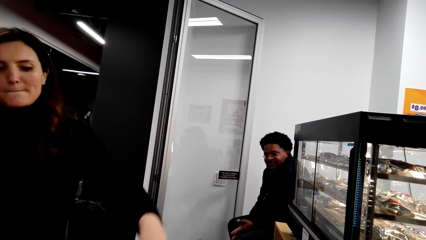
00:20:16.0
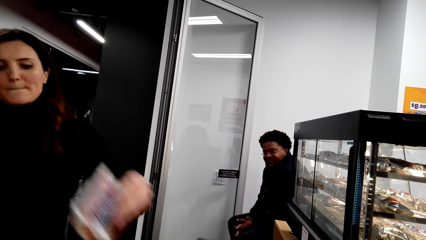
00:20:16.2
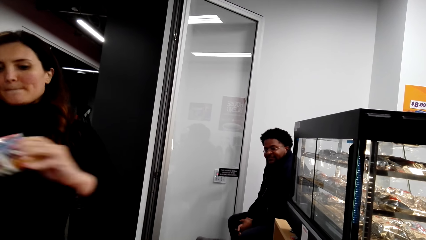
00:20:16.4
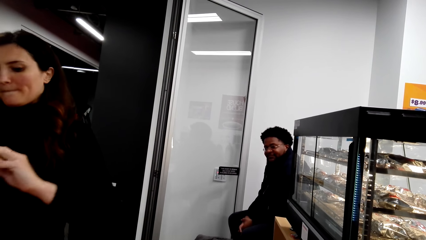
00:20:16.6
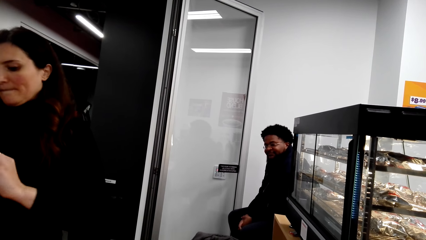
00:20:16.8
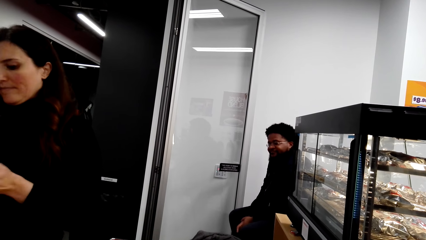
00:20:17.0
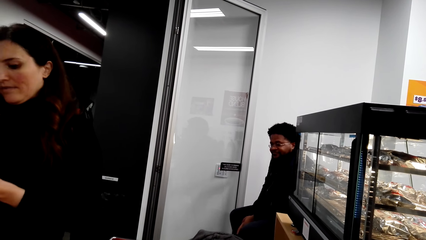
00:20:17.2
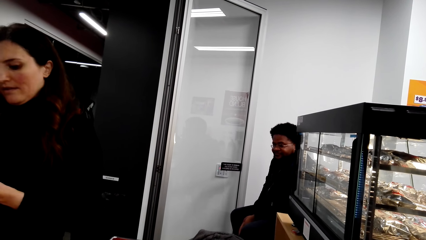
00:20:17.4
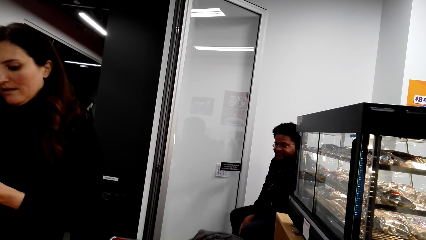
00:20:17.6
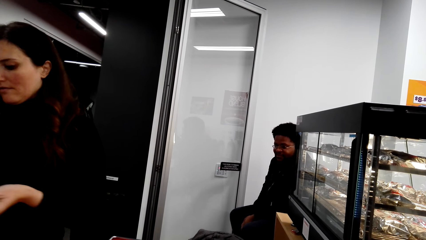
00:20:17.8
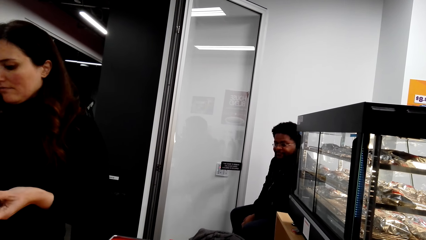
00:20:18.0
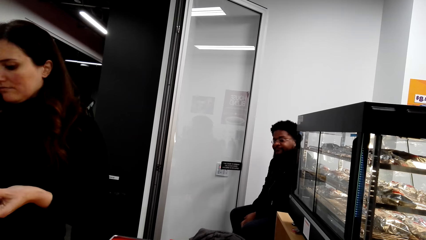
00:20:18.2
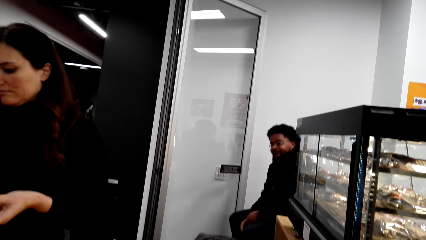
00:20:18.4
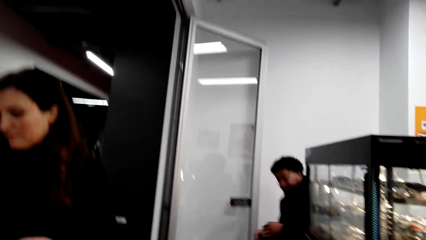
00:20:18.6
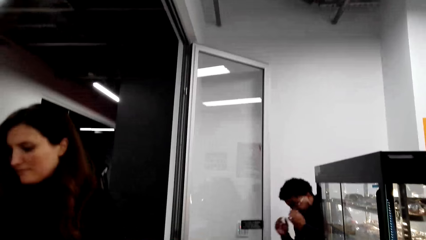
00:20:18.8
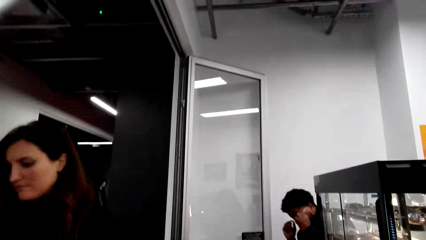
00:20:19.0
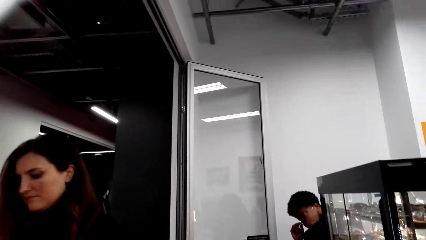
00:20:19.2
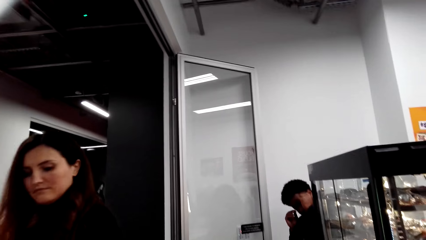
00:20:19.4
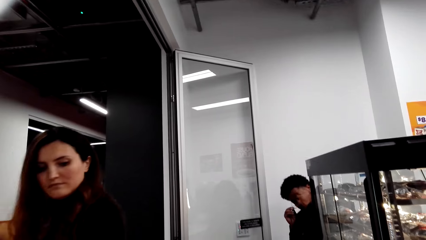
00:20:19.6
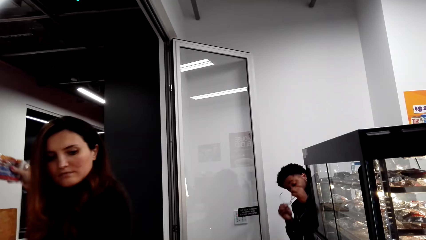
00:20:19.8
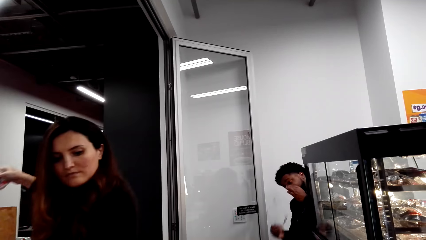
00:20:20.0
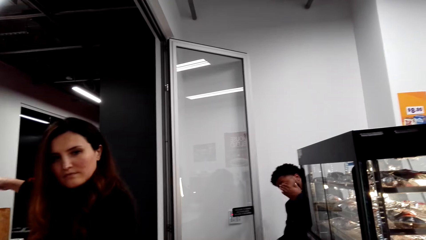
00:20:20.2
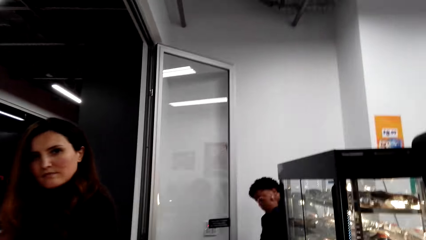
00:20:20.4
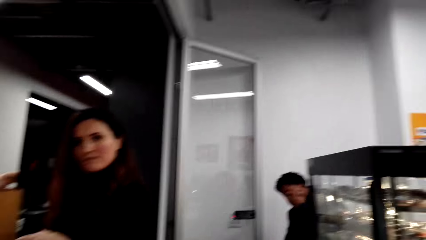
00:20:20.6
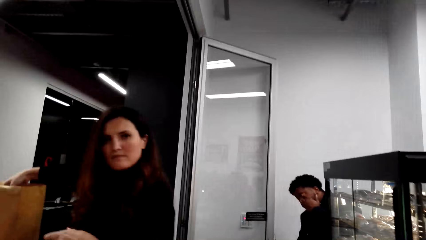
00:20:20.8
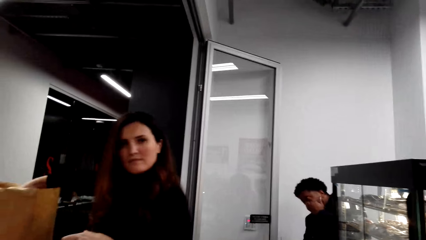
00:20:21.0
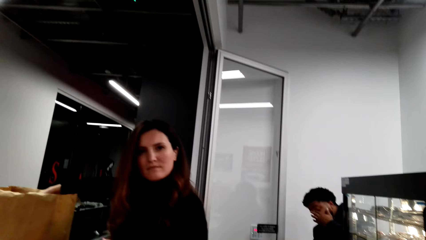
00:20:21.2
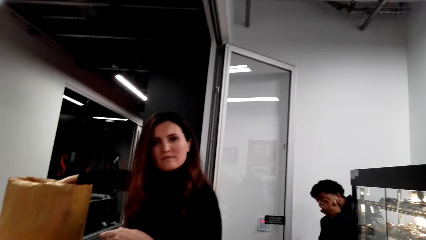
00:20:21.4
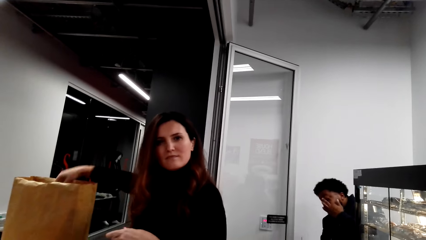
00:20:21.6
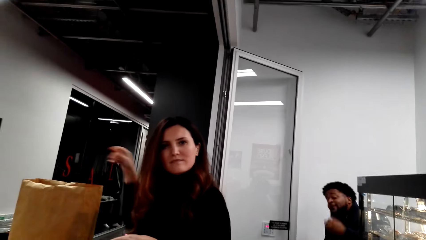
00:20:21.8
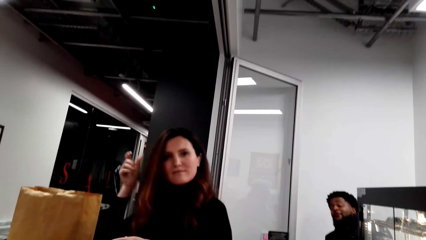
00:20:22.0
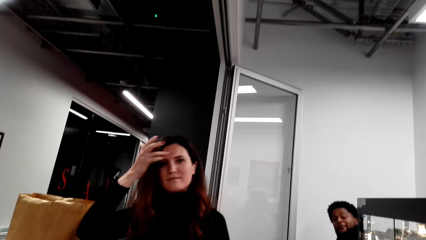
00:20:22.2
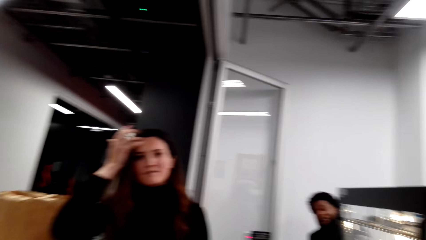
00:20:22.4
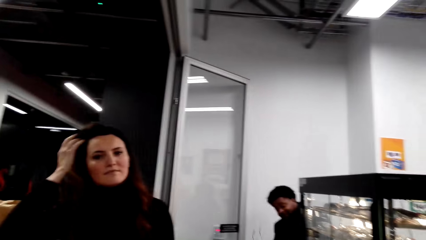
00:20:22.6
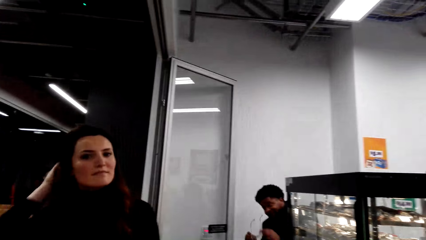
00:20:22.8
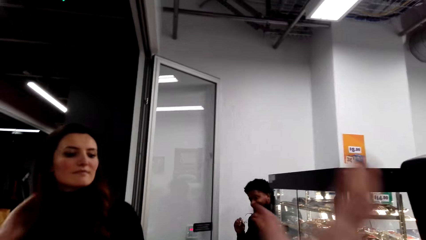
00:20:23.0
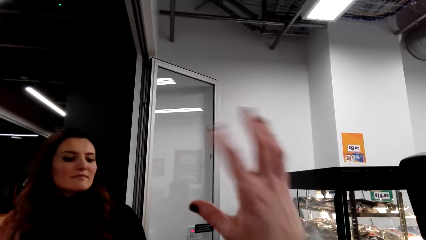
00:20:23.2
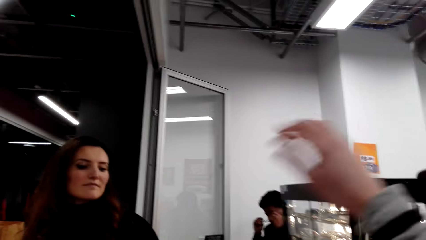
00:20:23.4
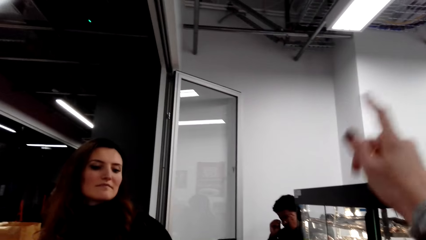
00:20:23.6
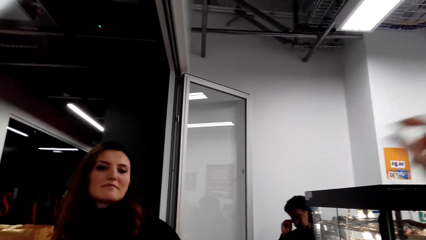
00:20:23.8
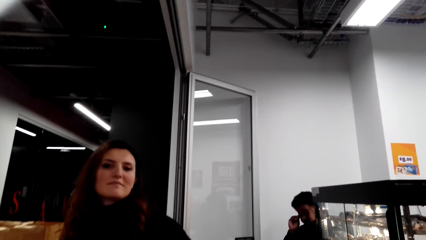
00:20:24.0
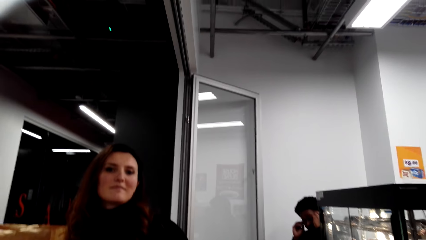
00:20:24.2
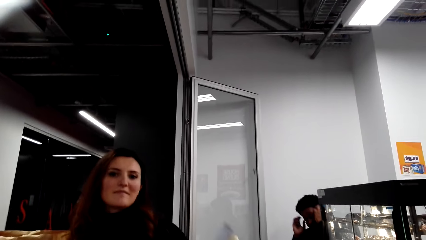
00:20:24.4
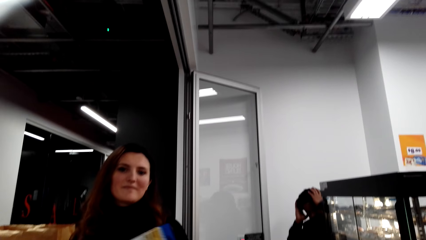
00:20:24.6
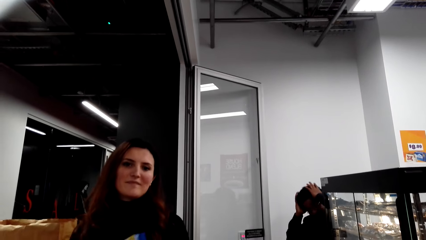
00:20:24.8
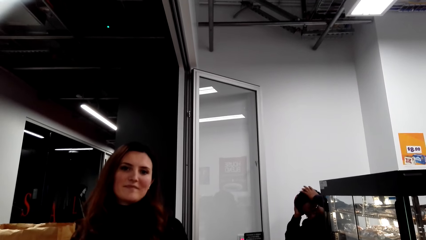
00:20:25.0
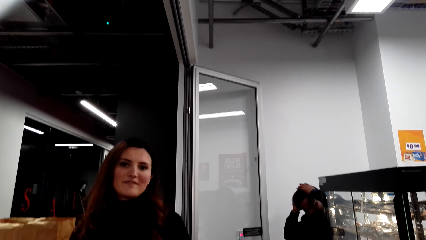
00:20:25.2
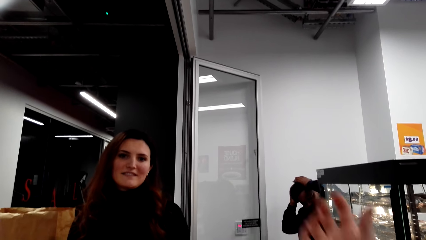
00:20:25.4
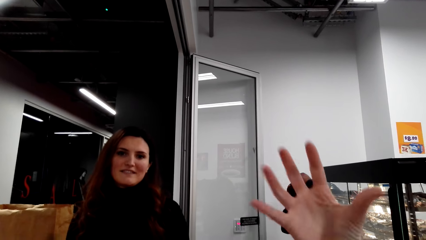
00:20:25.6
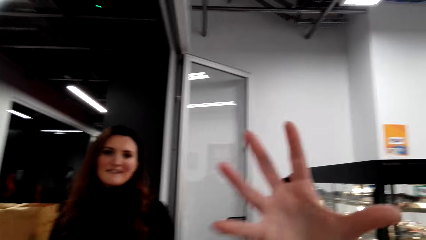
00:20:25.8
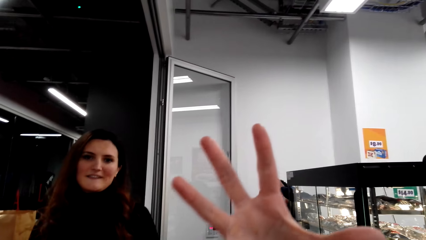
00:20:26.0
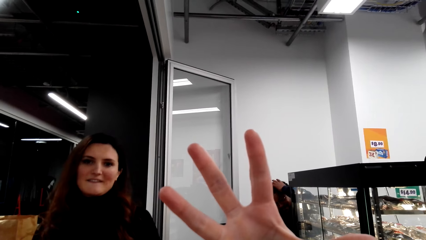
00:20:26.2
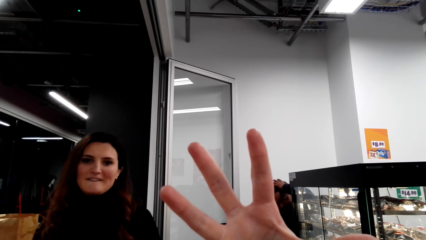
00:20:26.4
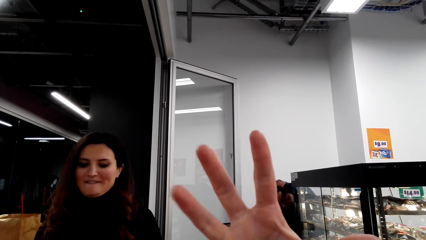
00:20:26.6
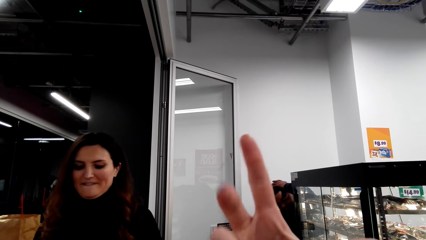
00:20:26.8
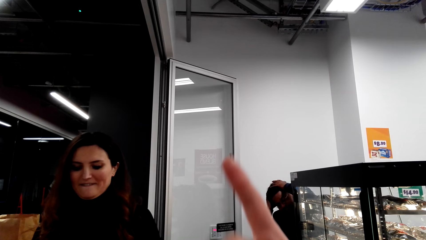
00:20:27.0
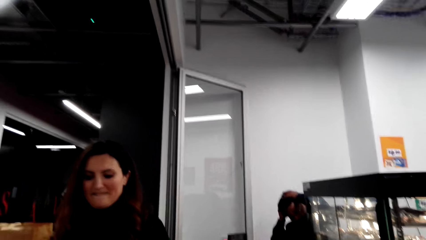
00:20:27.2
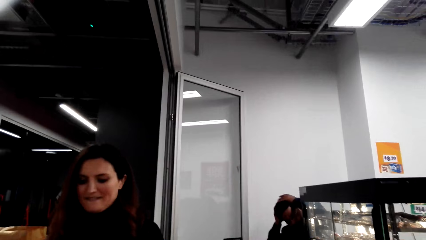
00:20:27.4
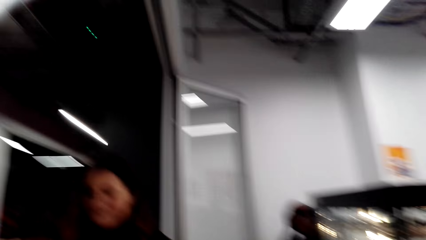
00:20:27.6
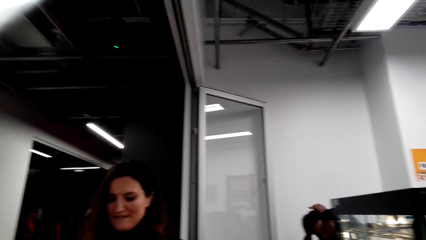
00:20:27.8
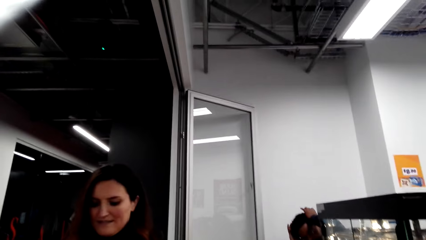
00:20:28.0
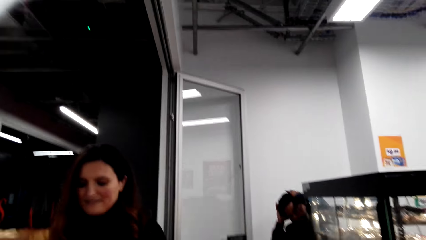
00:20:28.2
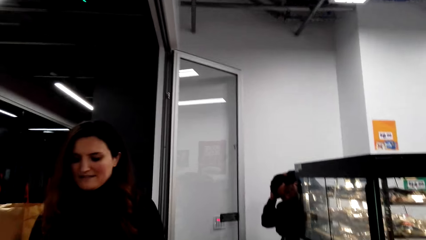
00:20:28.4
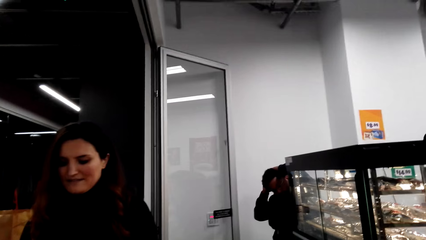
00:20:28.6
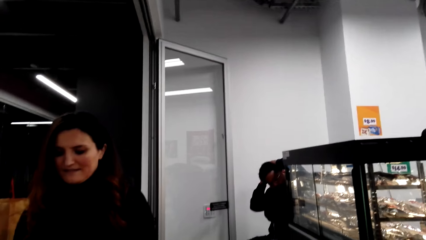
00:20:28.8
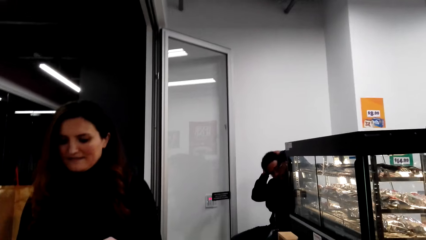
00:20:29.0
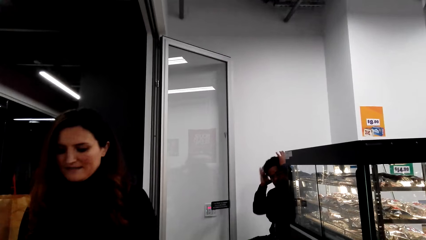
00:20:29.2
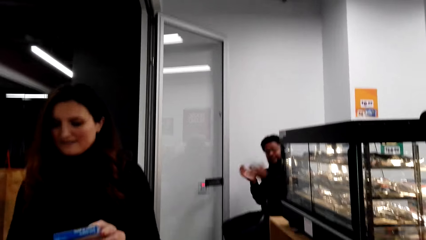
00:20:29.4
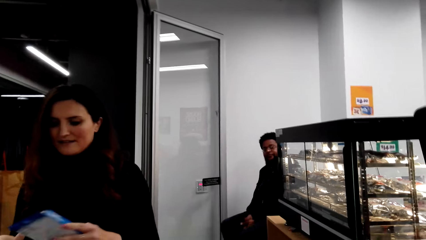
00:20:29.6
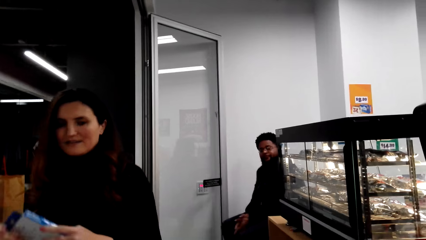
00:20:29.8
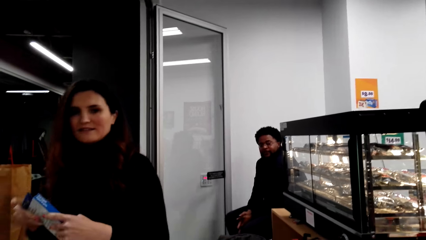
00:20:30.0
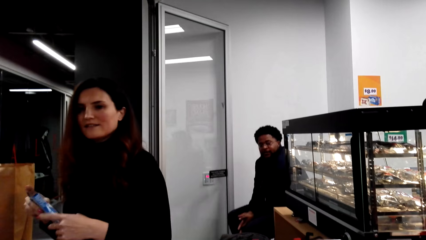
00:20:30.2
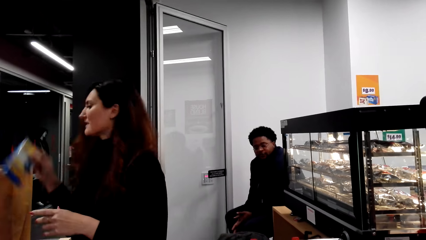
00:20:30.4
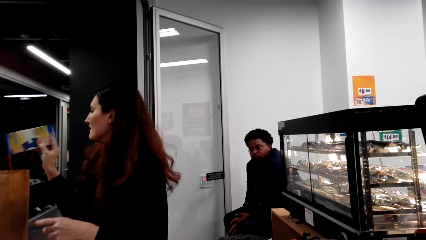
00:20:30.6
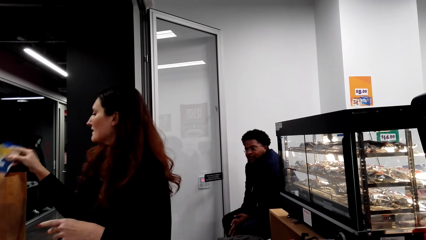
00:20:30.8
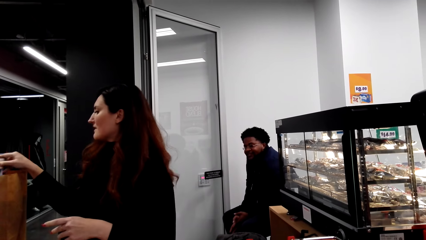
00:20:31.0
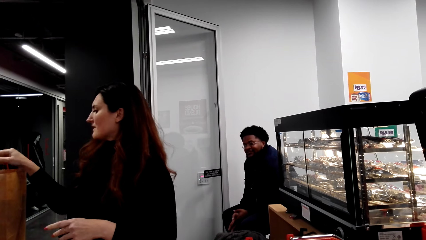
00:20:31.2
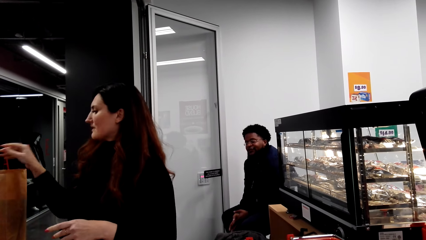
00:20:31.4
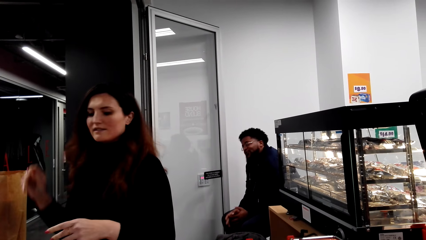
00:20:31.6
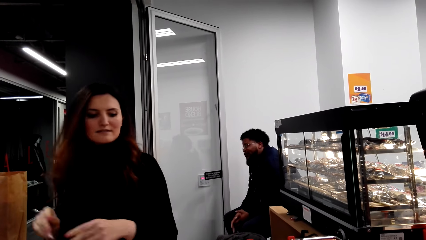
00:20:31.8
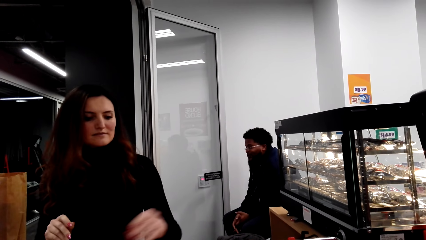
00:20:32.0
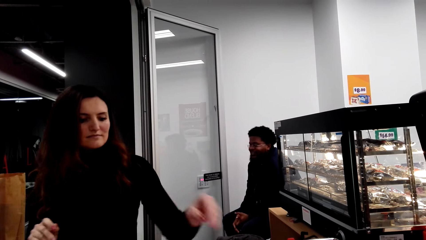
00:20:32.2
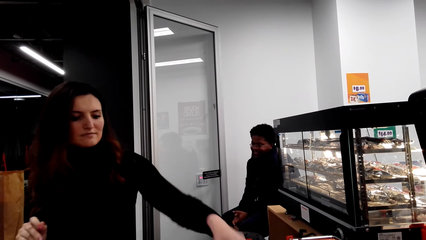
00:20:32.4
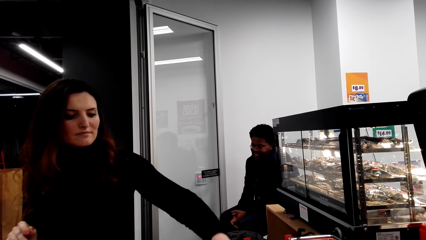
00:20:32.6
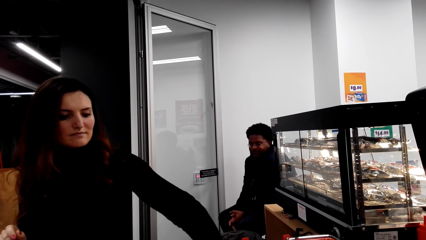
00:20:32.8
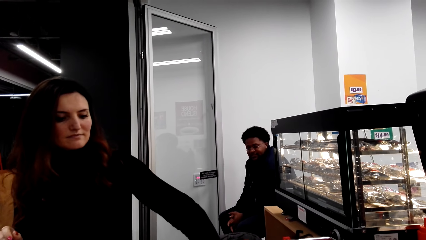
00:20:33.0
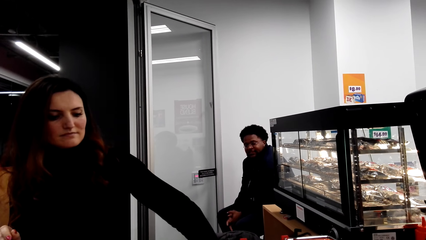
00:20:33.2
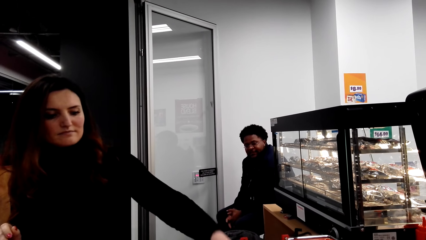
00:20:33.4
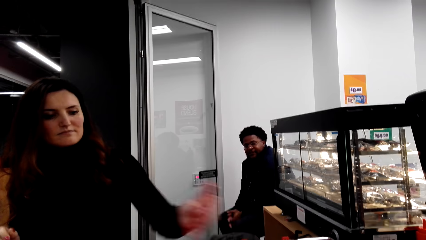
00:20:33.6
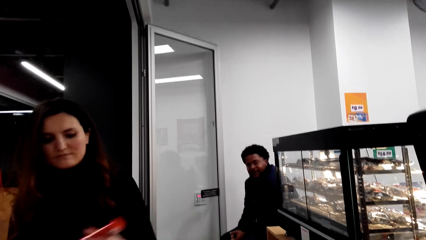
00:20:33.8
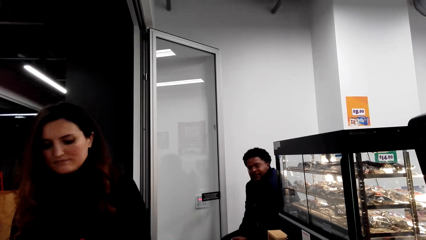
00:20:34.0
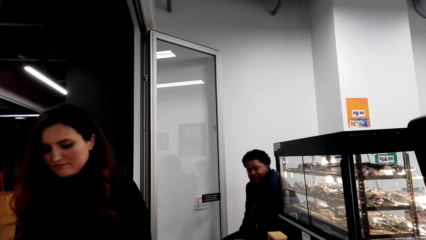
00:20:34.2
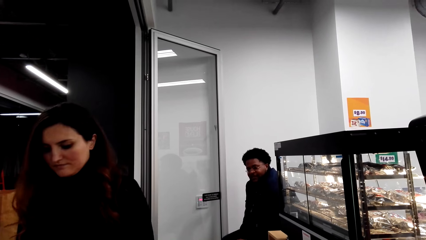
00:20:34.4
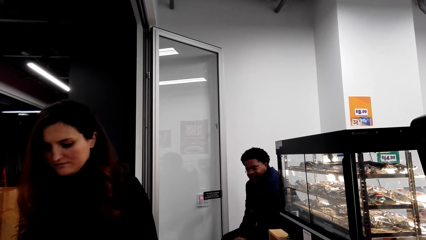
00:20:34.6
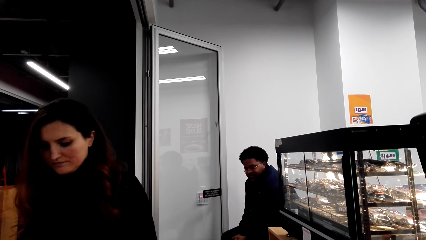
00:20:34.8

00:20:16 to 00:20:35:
A person picks up a box. The camera wearer talks to the person. The person puts items in a shopping bag. The camera wearer raises a hand. The person talks to the camera wearer.
